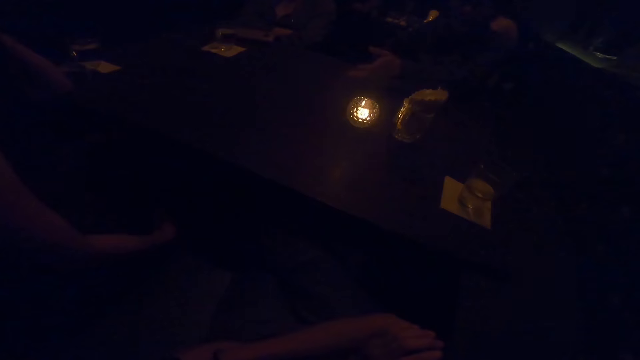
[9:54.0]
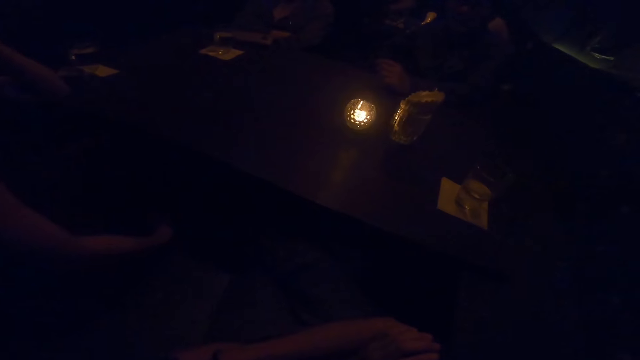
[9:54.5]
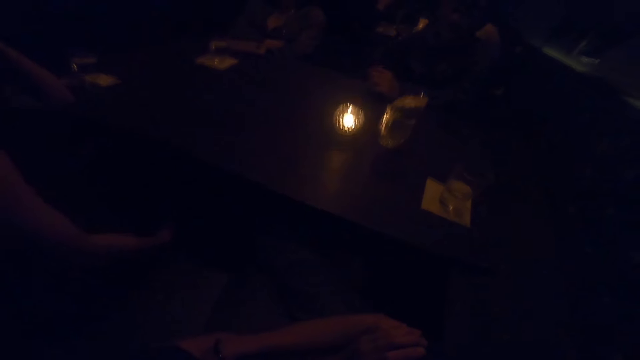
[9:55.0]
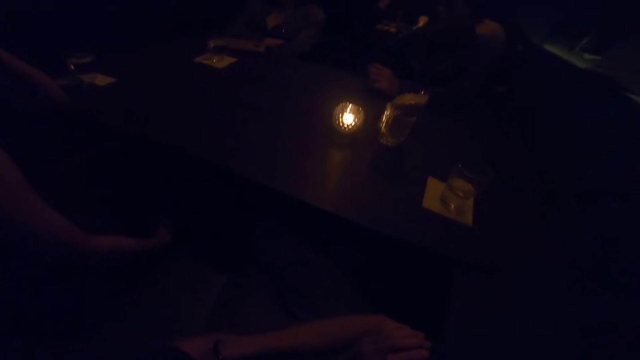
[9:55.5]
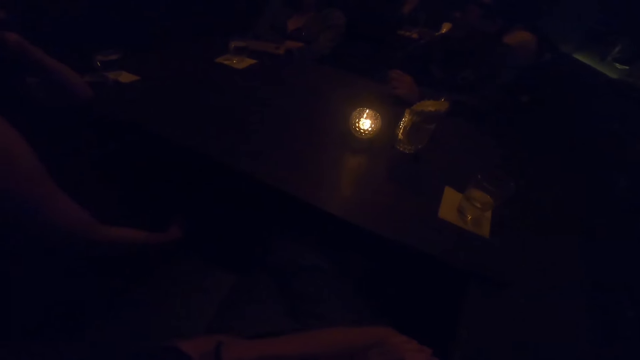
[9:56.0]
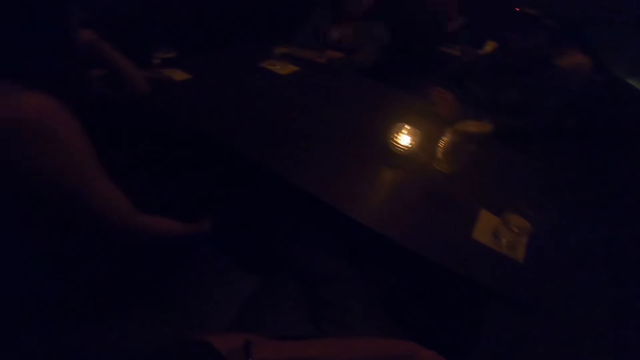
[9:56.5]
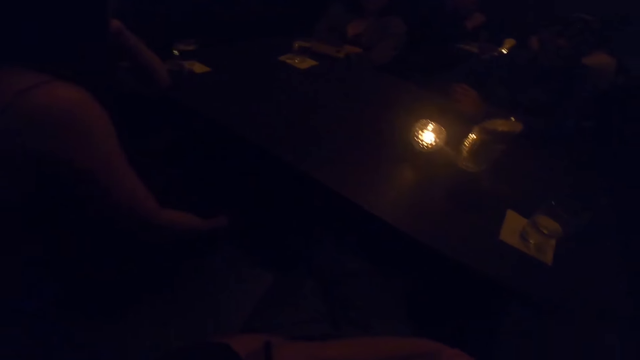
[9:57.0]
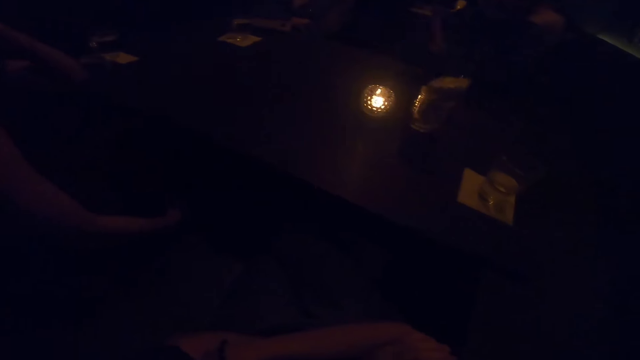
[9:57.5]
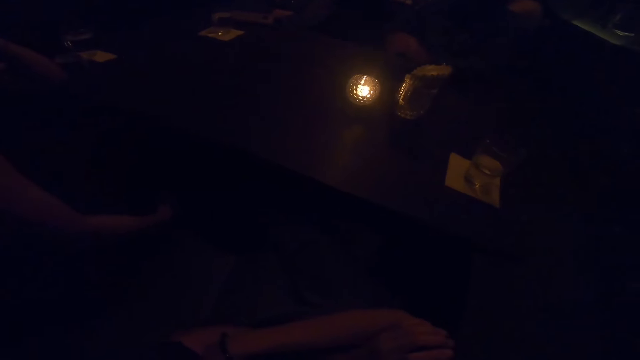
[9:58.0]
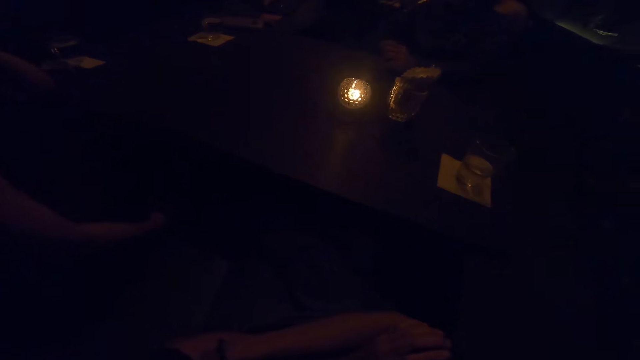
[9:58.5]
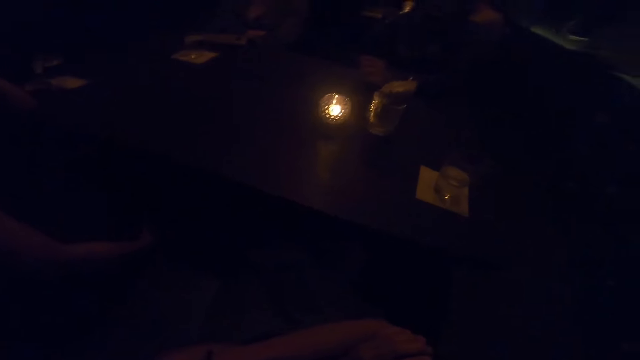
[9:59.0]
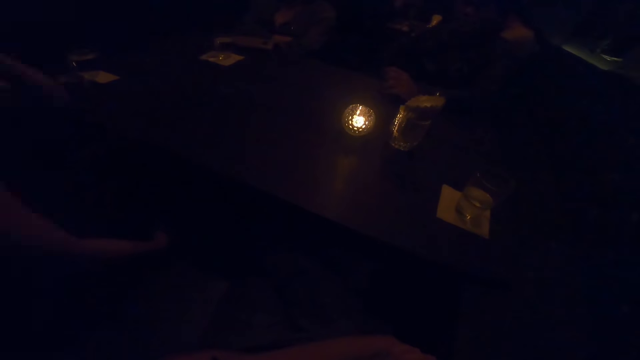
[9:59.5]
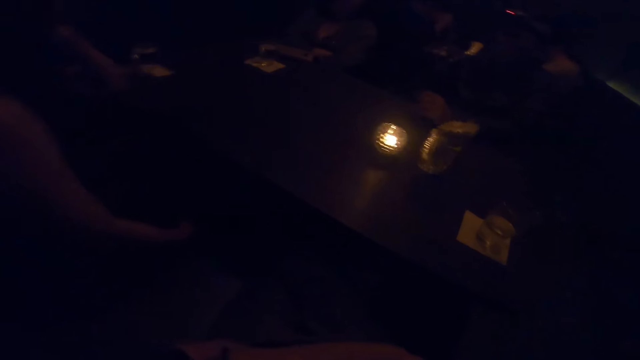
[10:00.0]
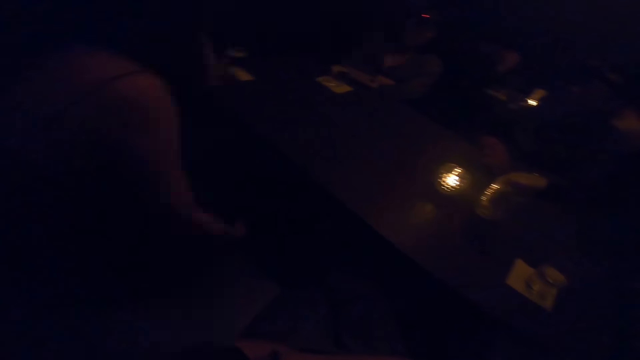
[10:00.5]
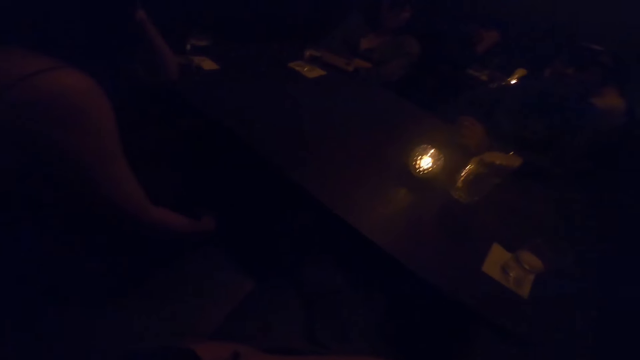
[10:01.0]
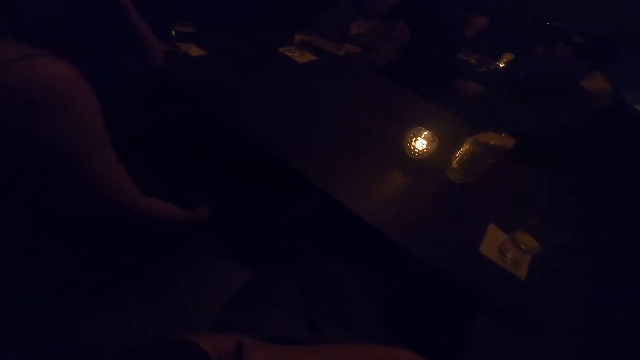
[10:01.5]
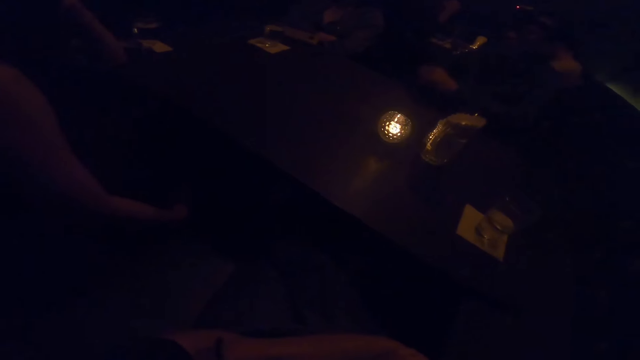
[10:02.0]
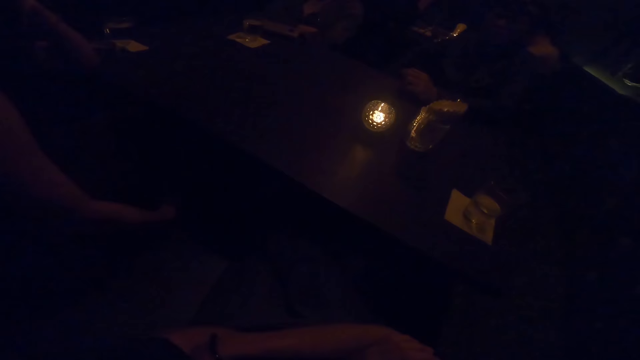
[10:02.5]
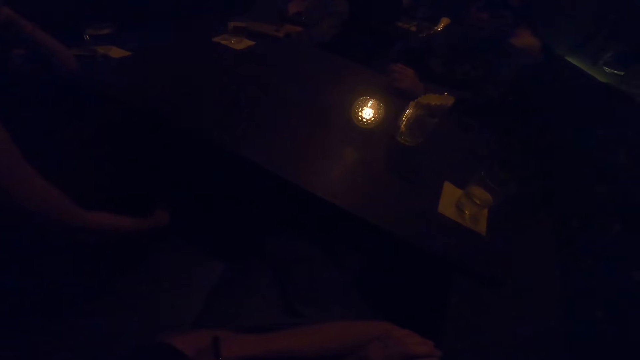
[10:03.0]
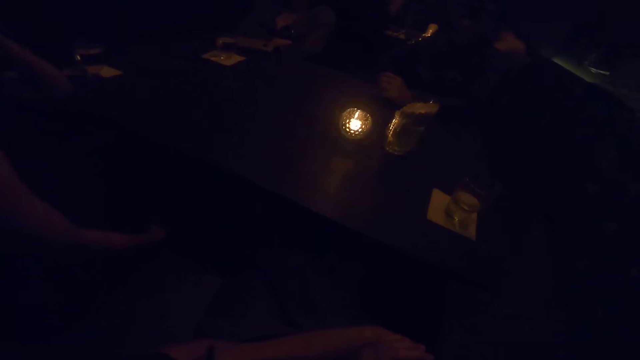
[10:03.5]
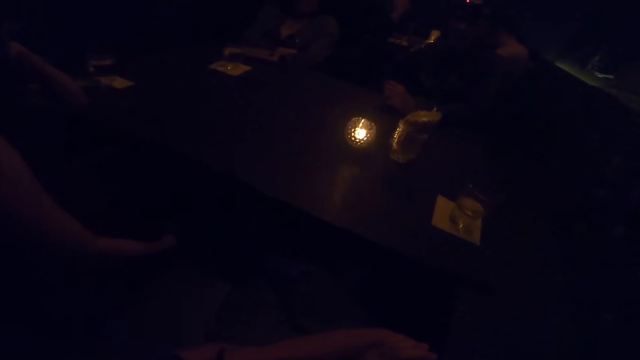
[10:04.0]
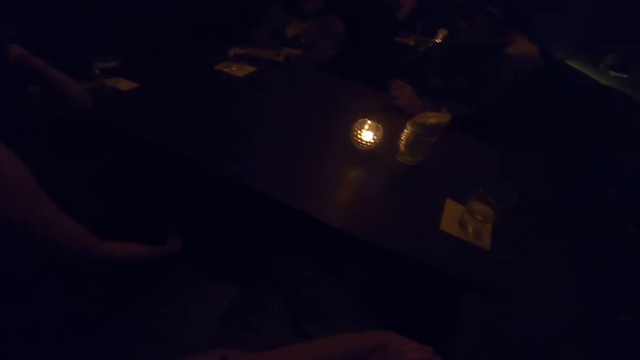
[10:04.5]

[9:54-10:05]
A person sways a hand in the air. The person sways a hand in the air again. The camera wearer interacts with the woman.

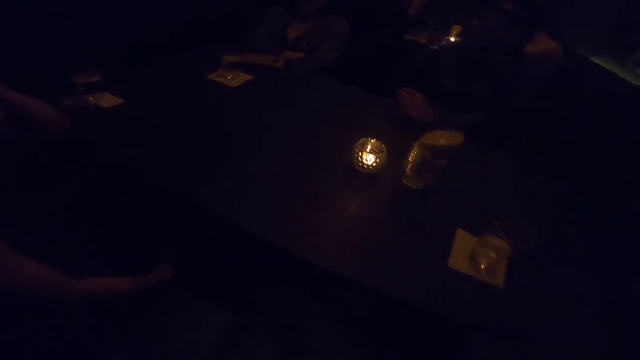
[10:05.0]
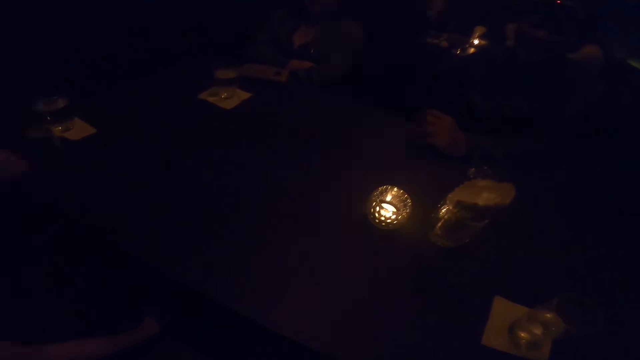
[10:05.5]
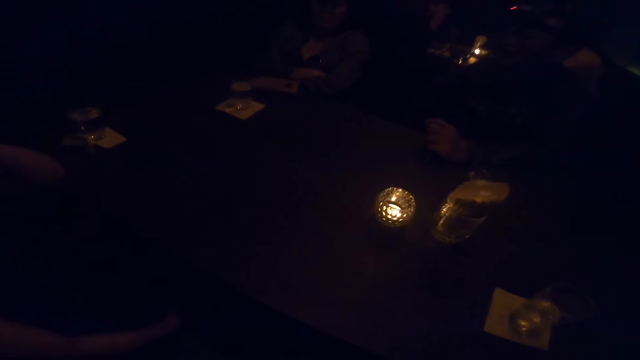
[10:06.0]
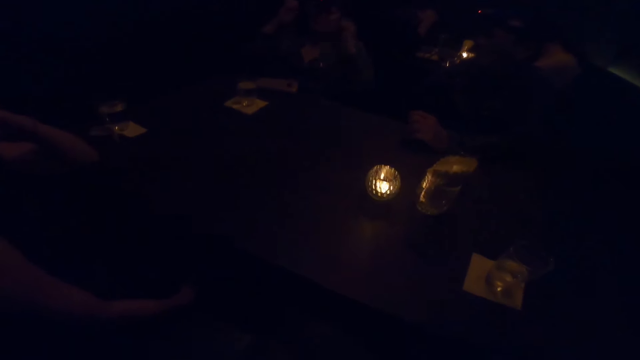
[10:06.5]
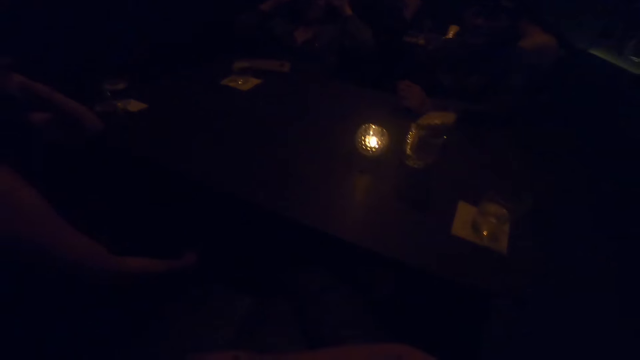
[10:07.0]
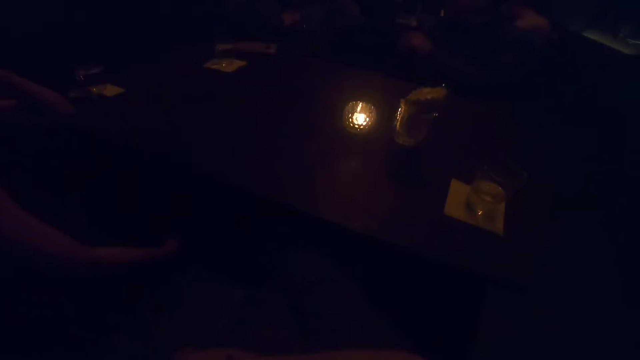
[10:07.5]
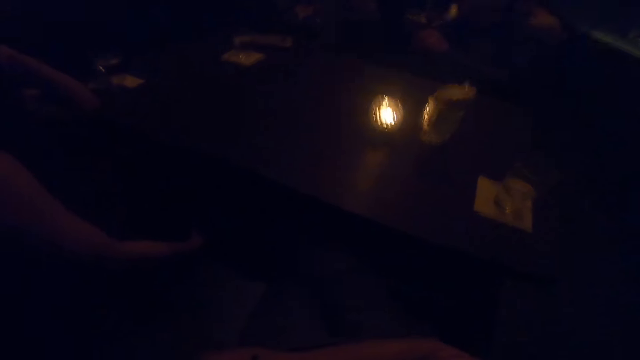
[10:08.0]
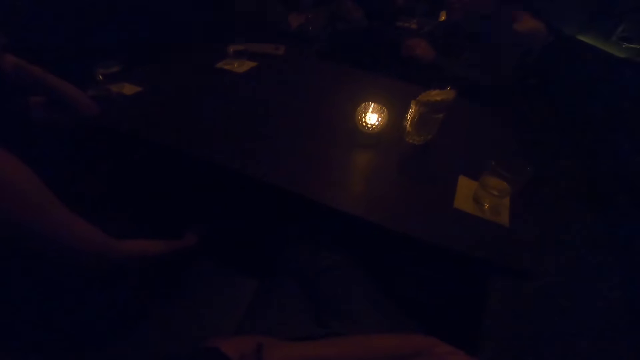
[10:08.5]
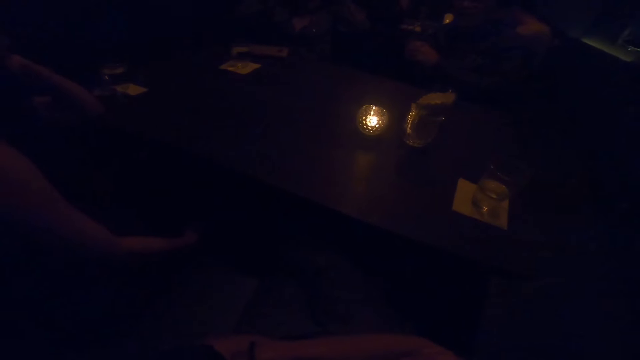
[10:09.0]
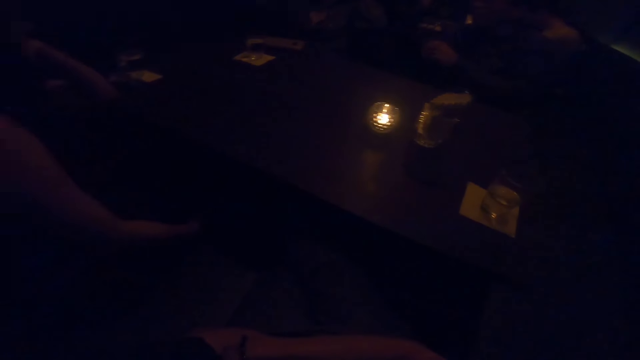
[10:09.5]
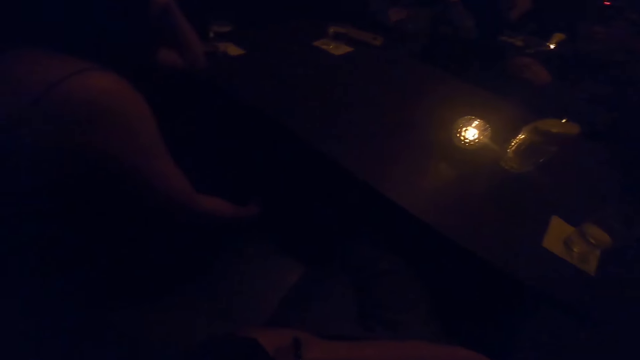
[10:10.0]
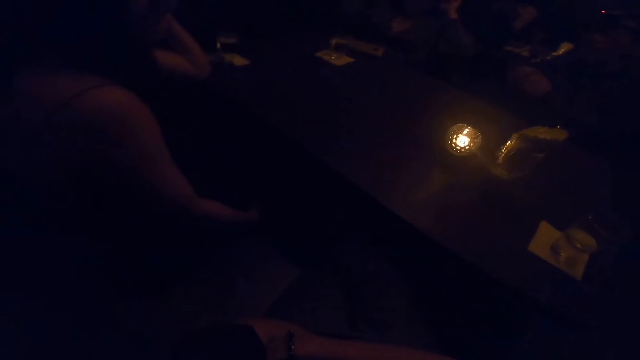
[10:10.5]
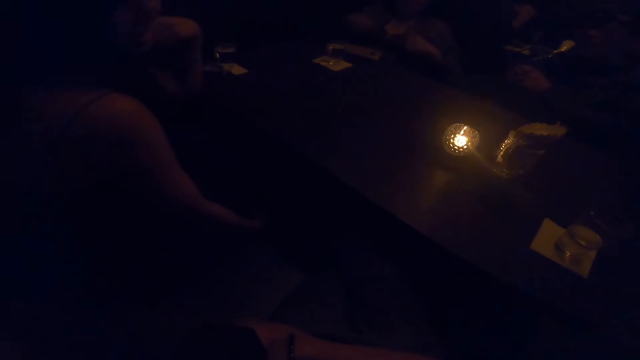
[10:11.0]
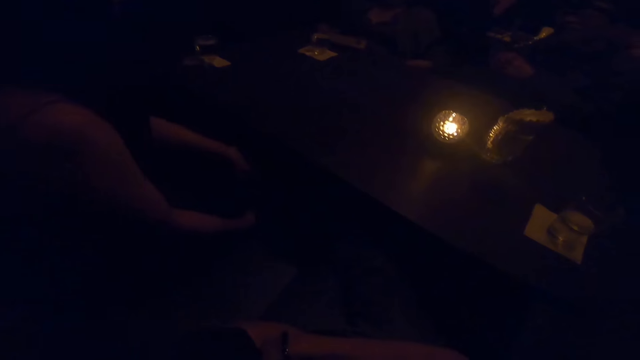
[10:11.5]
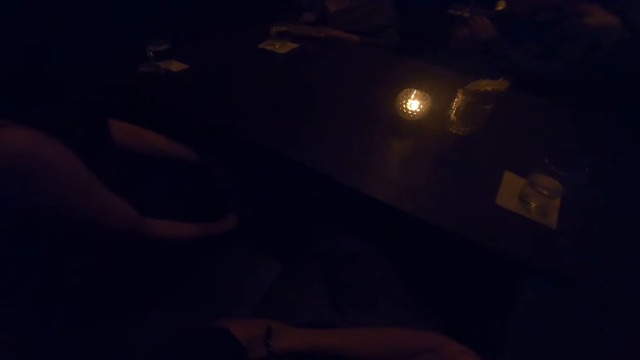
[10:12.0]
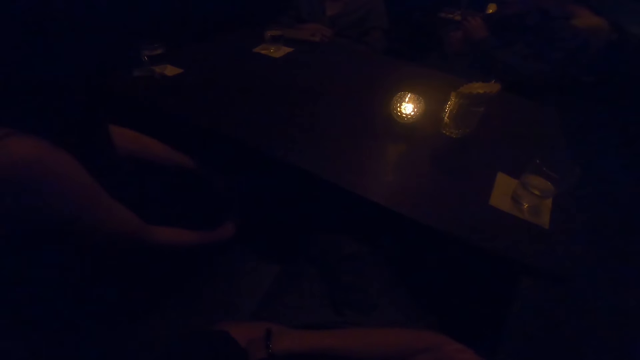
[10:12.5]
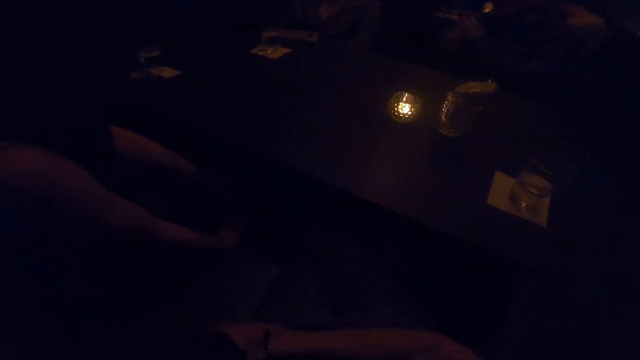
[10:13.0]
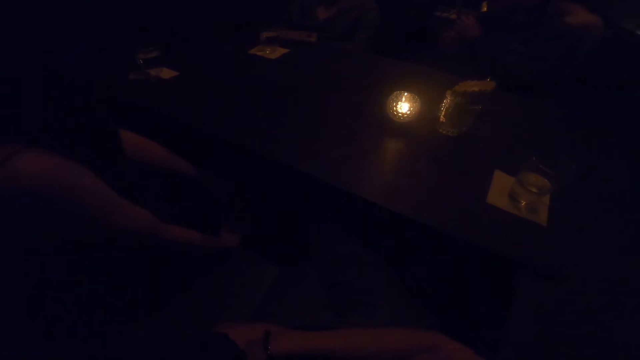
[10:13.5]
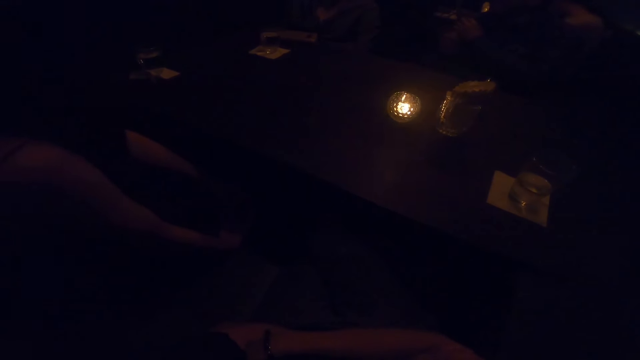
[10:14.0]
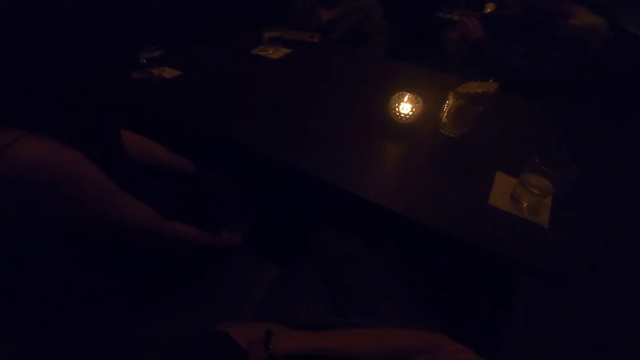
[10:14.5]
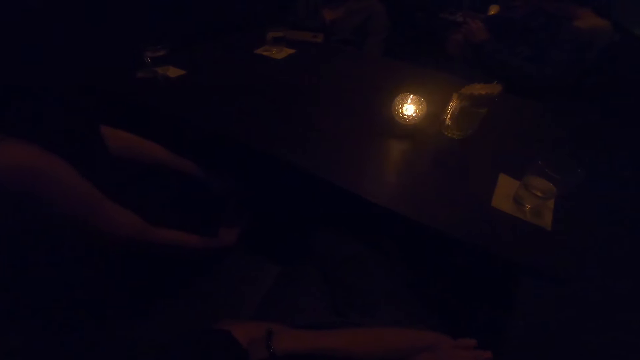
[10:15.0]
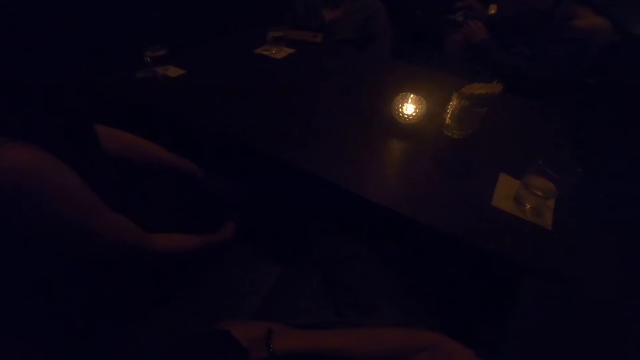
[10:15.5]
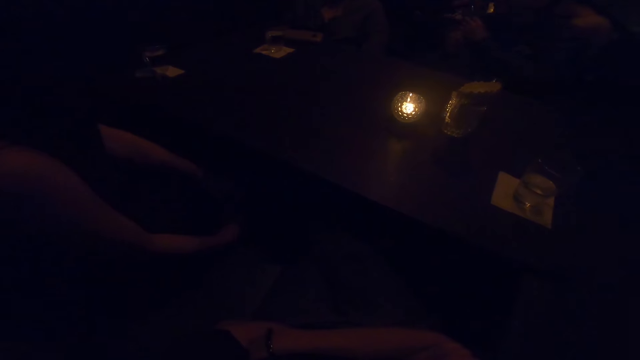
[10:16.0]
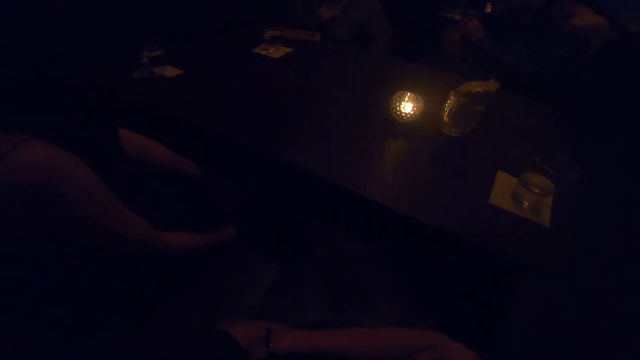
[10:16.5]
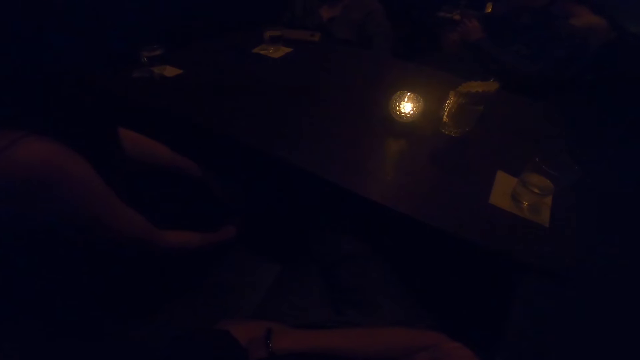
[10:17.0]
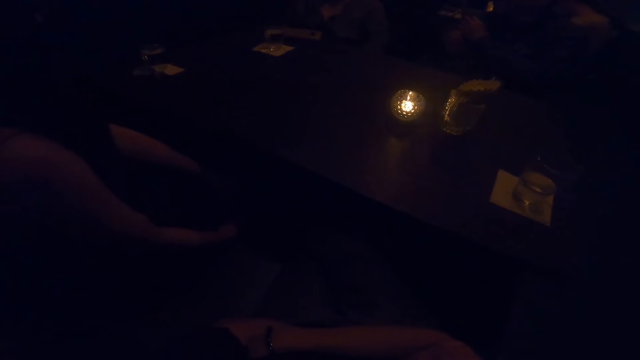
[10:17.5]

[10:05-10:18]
A person touches the shades. The person straightens a cloth.
